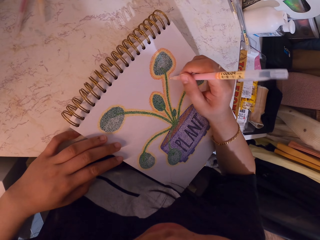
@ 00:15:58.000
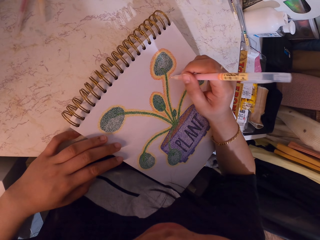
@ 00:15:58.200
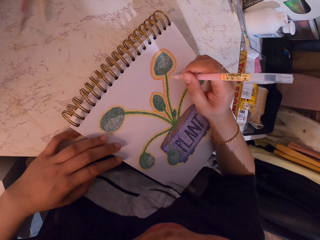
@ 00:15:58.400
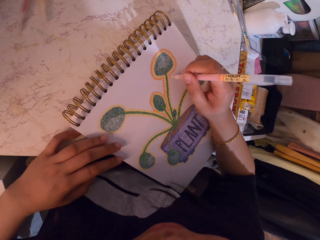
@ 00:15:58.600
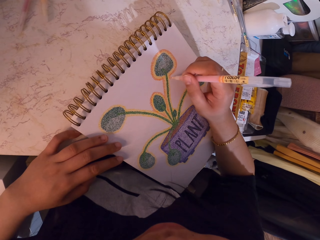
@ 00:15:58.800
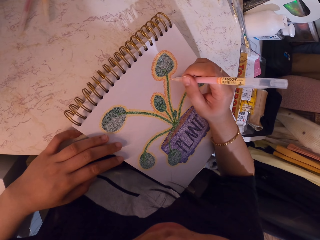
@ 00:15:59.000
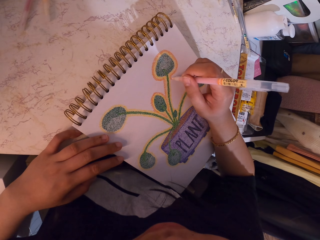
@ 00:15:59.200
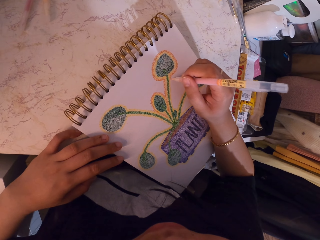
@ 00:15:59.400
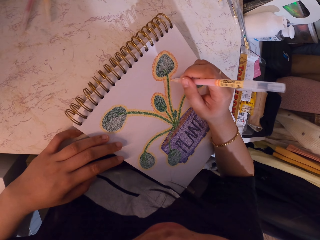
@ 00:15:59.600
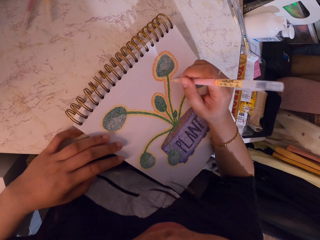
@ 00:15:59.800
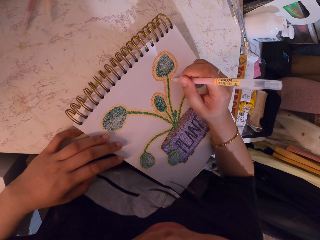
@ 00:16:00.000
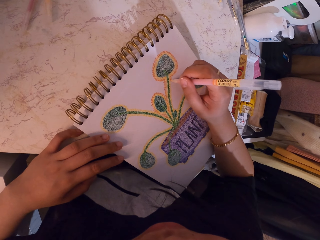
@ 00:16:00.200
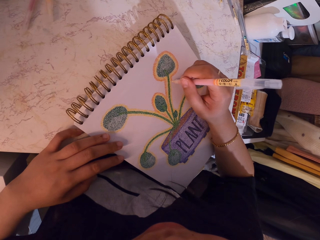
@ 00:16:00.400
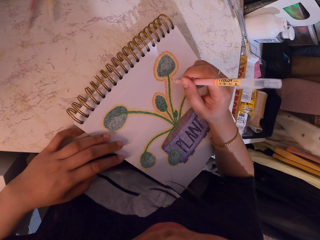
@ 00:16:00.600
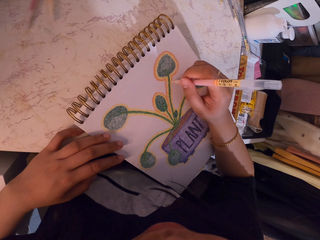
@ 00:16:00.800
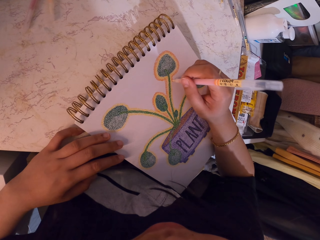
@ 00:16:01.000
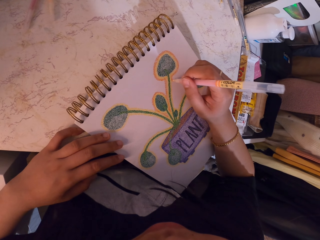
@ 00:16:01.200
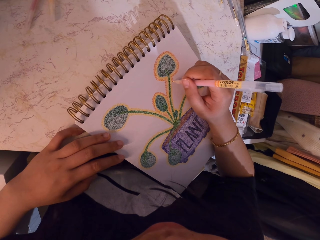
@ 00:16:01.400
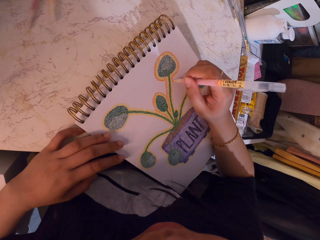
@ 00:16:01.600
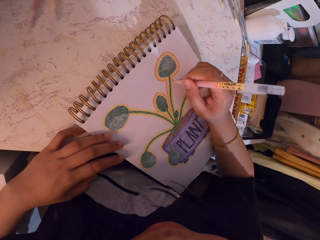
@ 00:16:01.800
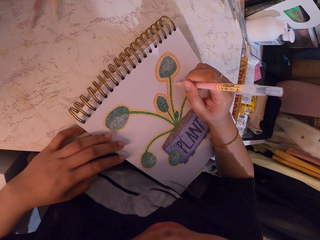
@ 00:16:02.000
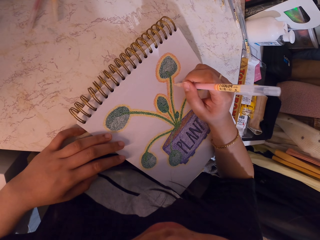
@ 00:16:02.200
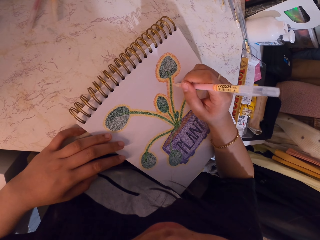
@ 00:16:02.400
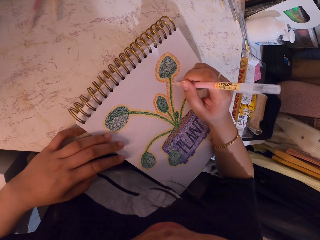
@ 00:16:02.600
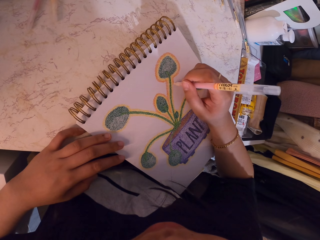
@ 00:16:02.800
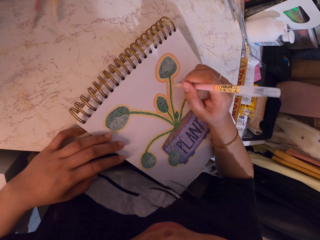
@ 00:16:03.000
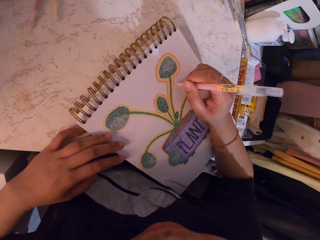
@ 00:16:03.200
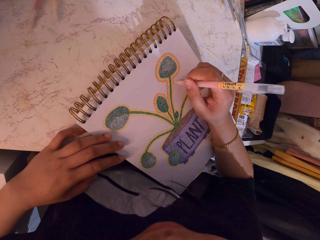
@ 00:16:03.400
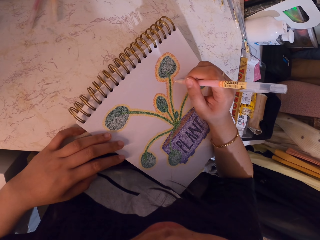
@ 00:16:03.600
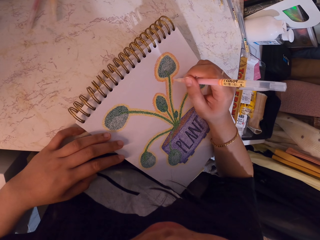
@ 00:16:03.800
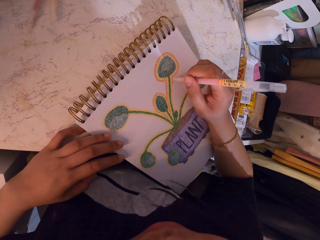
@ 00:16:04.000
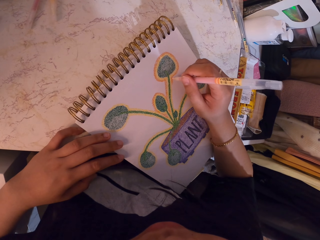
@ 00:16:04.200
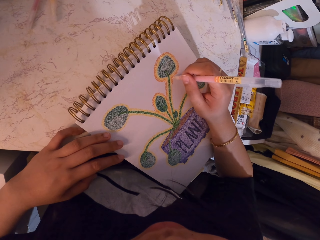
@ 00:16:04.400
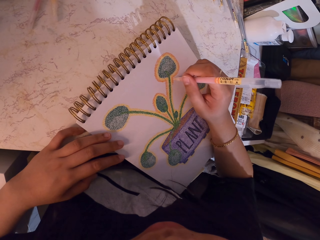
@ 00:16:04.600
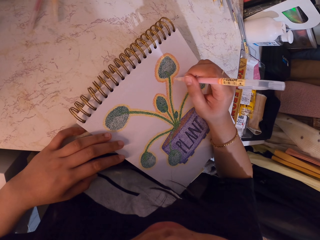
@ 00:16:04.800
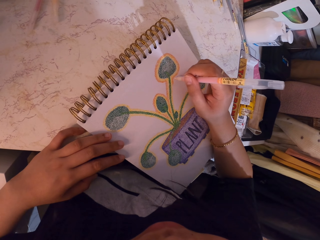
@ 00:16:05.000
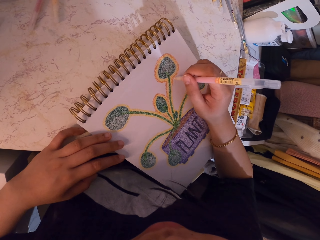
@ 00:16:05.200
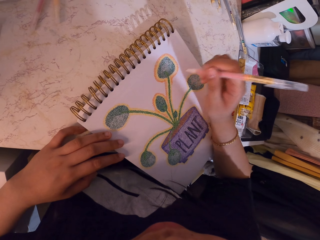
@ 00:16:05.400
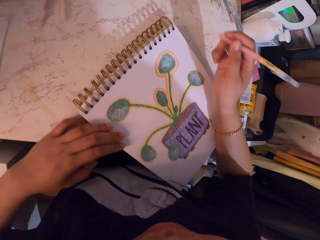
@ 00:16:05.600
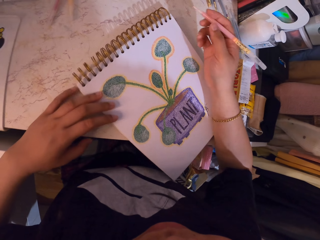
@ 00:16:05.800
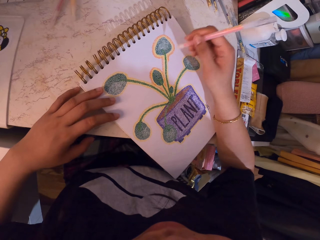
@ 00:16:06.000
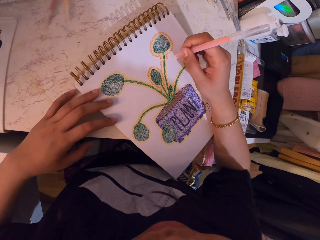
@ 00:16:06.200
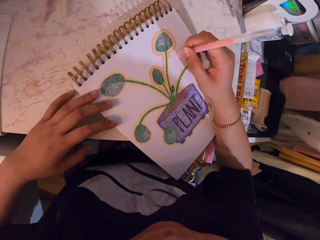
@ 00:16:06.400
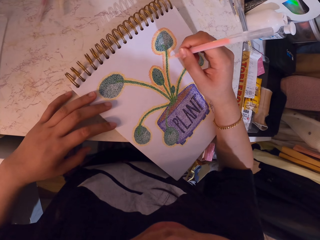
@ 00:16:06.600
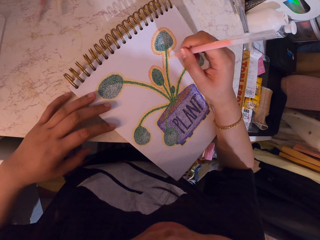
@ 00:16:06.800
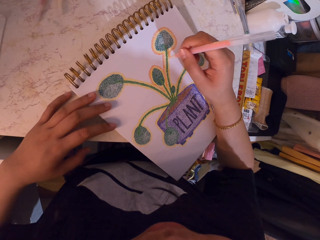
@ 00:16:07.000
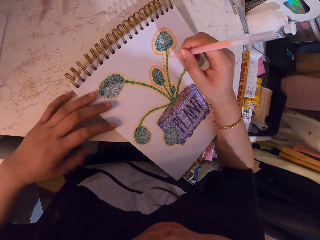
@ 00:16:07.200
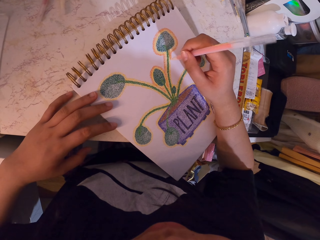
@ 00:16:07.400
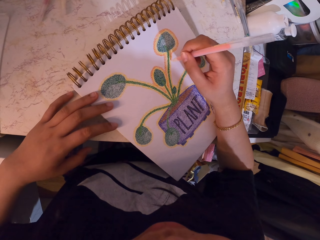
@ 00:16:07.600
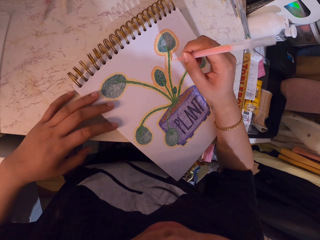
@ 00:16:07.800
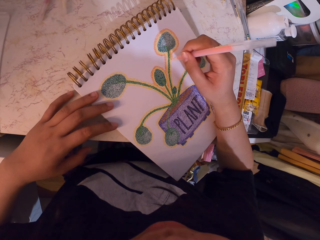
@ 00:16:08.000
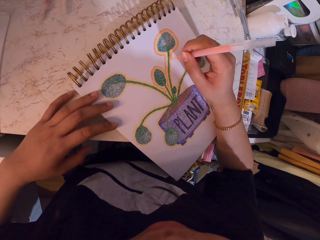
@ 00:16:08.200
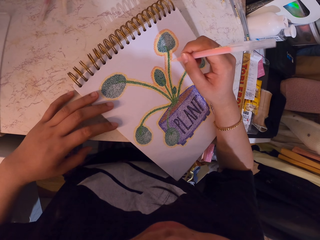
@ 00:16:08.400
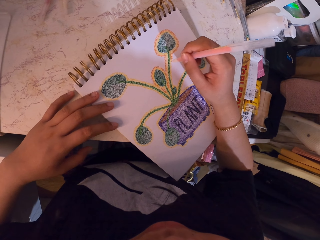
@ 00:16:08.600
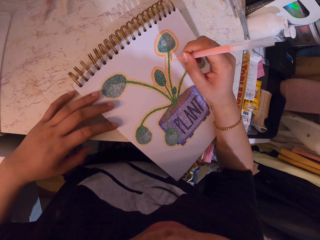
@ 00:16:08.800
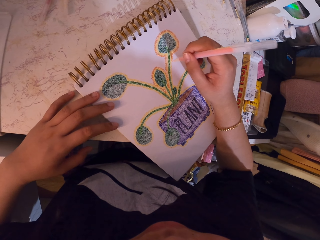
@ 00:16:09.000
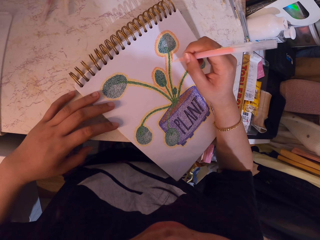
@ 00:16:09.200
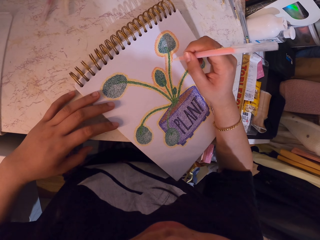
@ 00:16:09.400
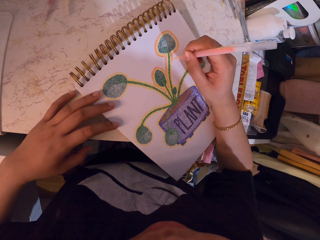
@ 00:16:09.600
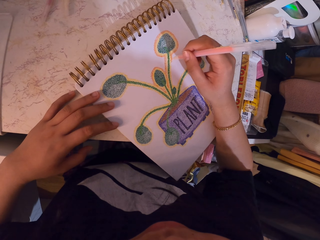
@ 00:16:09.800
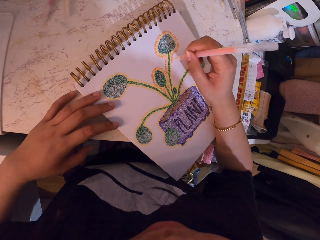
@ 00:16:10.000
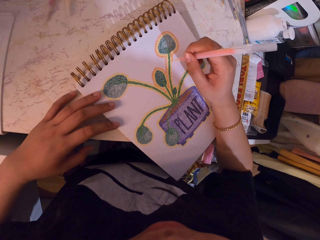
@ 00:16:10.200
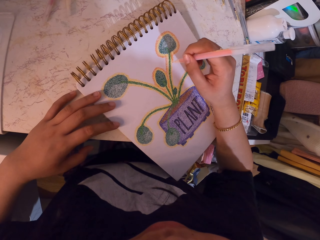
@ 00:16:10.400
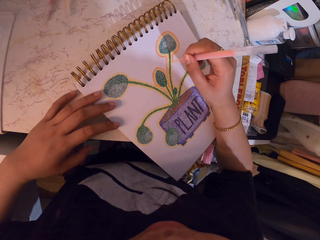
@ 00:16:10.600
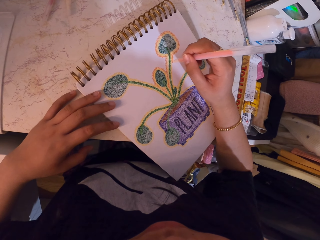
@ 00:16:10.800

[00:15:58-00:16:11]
The camera wearer looks at the drawing on the book. They decorate the drawing with a decorating pen.

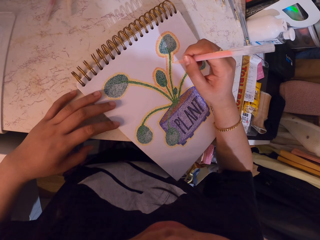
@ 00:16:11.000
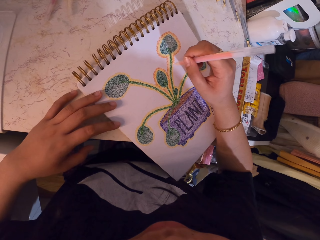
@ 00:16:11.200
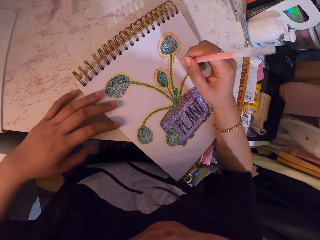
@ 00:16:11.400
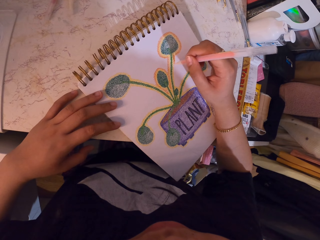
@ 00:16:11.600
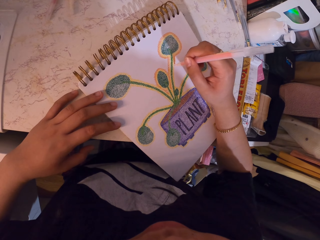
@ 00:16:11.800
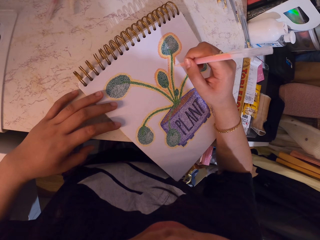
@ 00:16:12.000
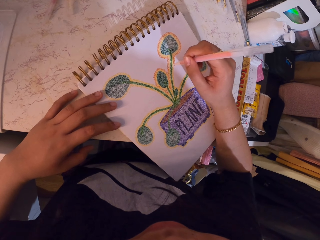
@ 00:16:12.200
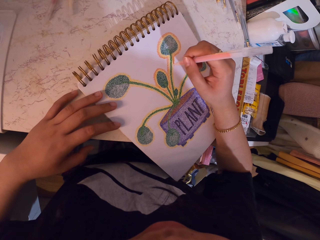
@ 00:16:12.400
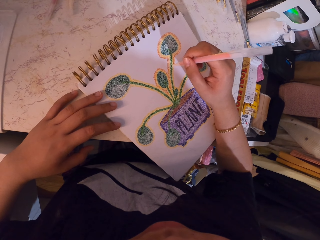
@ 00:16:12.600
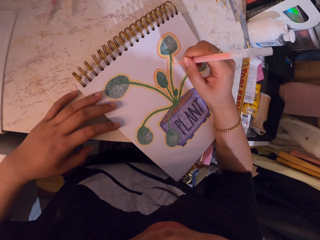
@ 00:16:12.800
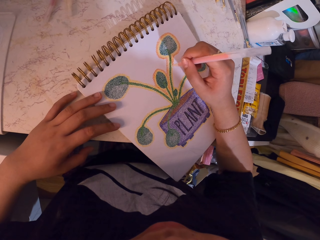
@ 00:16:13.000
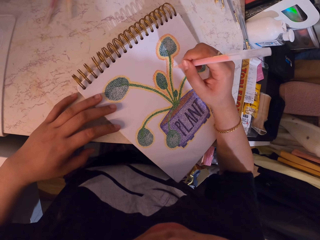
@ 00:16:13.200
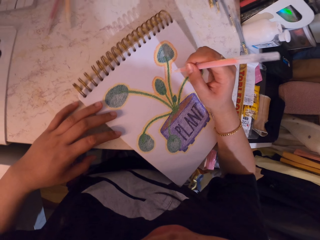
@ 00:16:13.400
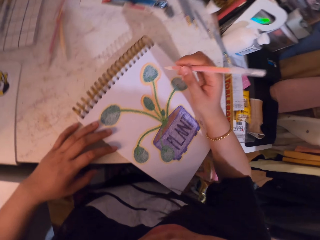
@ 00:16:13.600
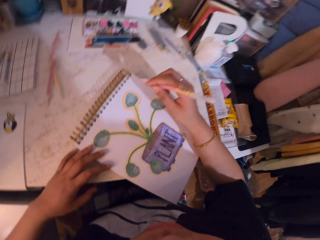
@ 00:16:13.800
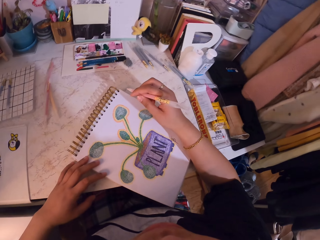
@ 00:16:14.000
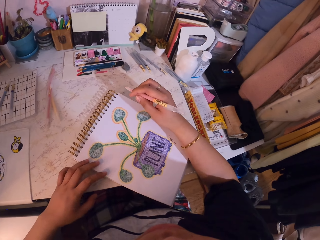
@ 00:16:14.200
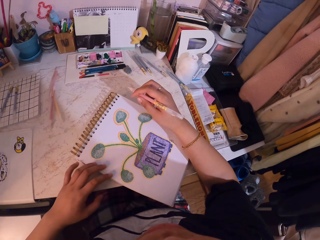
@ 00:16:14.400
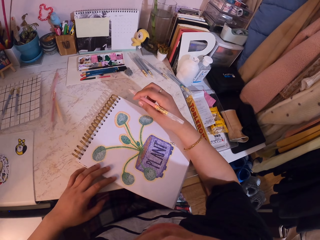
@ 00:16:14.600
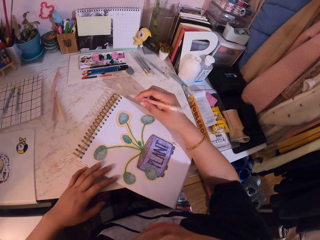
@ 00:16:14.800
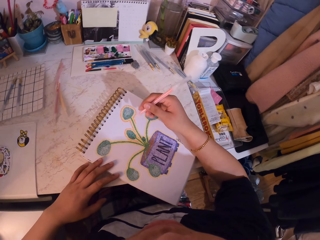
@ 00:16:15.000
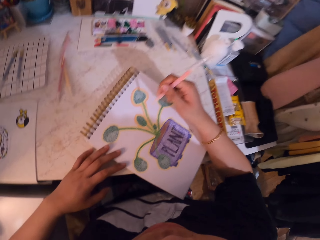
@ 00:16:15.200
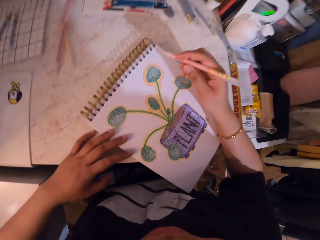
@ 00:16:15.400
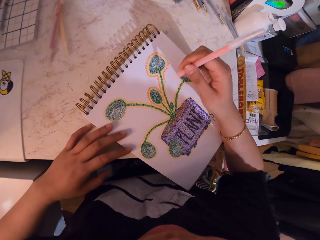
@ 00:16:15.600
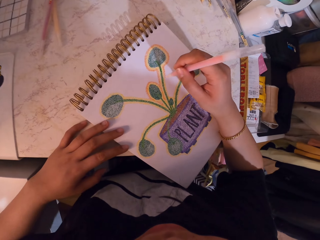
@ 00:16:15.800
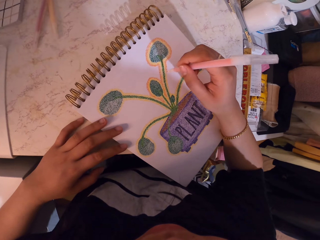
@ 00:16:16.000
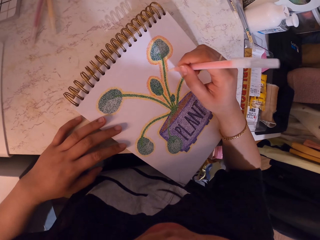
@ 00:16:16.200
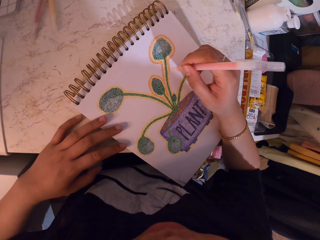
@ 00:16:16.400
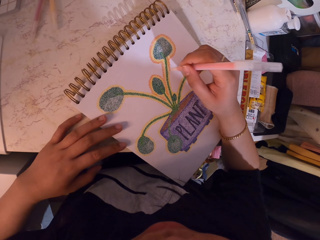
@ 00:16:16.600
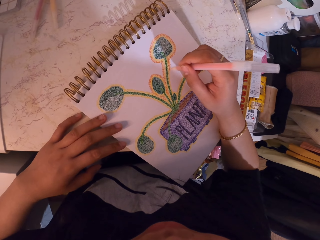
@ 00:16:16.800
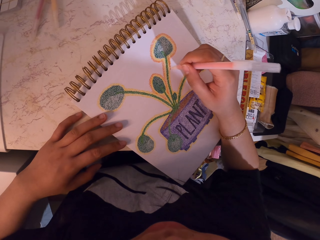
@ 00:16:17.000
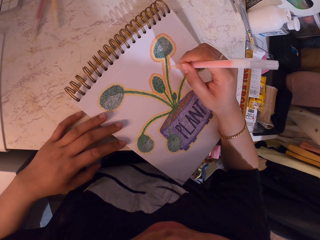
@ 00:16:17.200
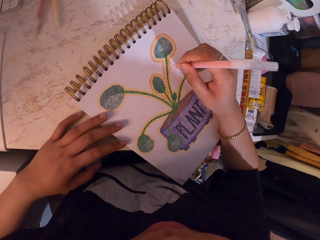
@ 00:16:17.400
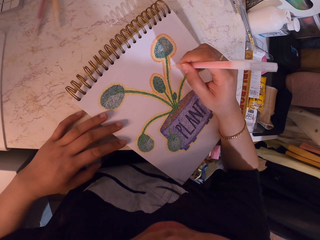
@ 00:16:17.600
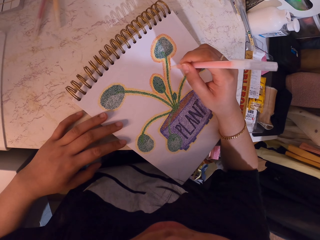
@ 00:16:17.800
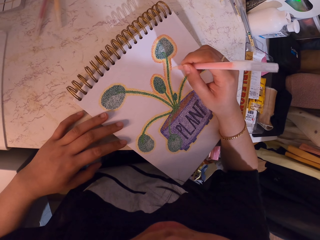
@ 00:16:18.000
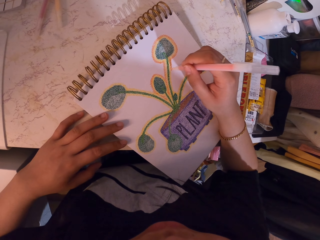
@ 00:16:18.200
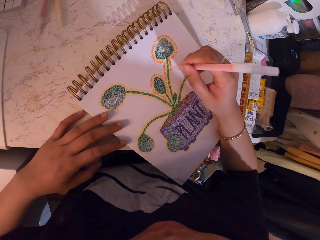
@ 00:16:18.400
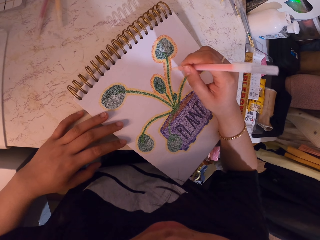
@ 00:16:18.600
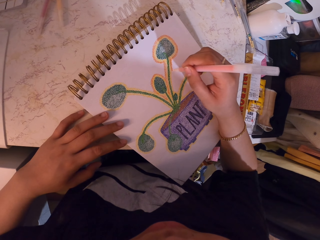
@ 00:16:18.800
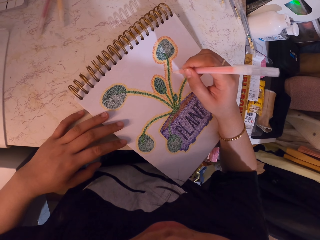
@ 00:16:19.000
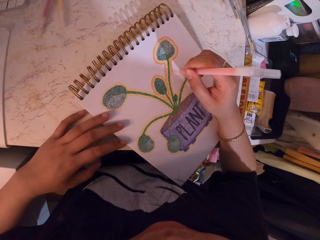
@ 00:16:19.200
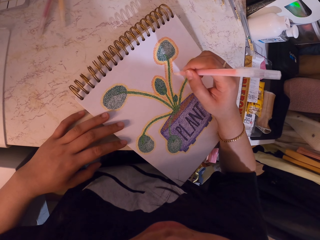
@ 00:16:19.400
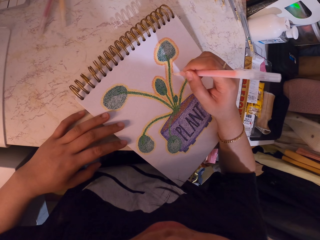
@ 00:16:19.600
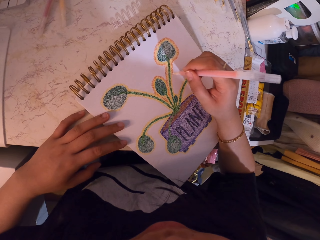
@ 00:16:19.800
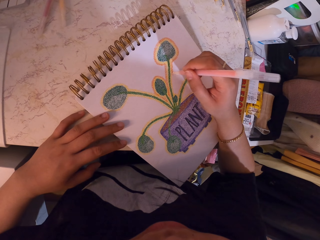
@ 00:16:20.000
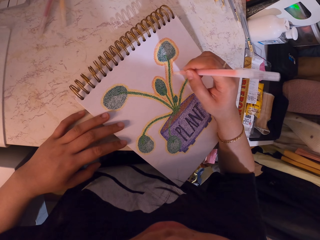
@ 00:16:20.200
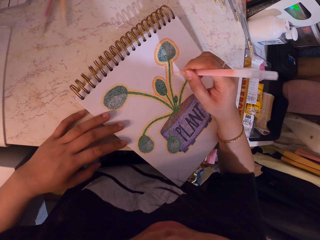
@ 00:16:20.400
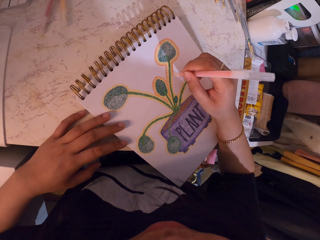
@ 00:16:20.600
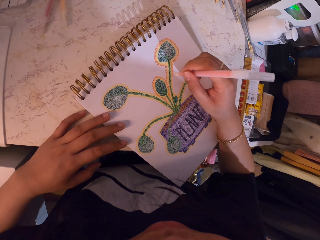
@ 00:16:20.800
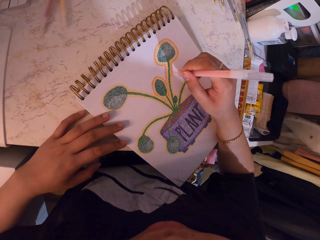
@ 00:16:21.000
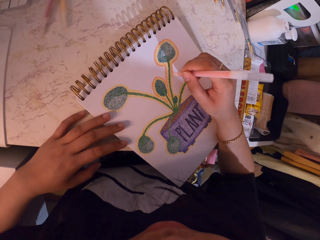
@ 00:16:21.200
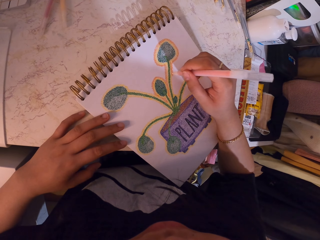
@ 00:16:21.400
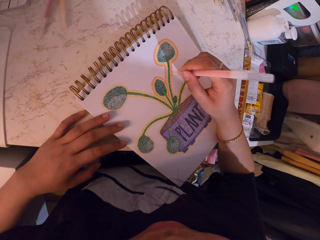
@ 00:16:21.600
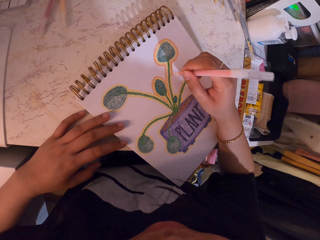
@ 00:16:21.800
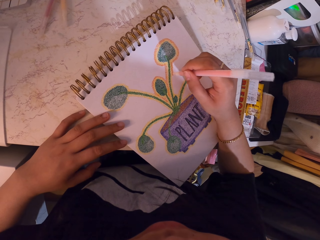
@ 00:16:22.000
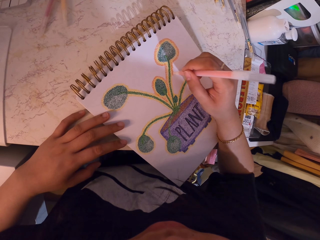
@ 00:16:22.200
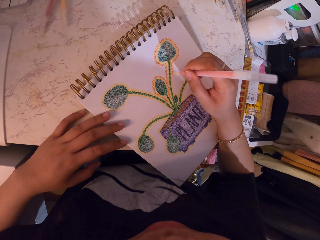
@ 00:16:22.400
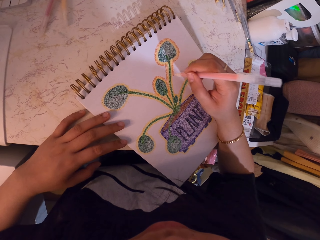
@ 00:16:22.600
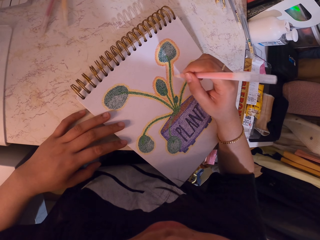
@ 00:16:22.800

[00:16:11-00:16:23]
The camera wearer looks up. They decorate a drawing with a decorating pen.
